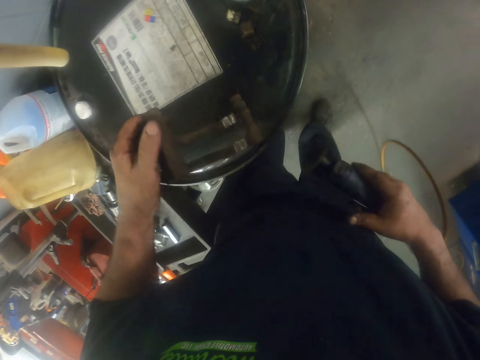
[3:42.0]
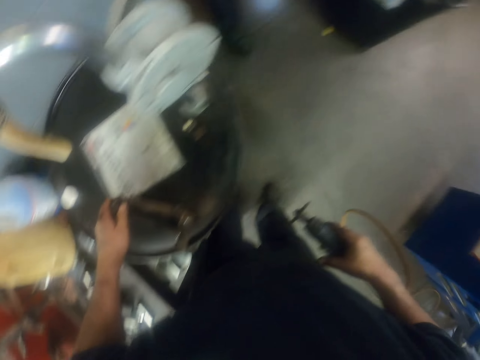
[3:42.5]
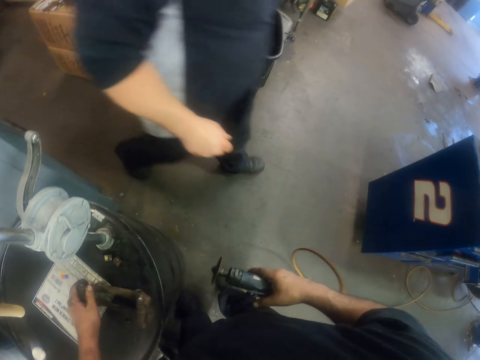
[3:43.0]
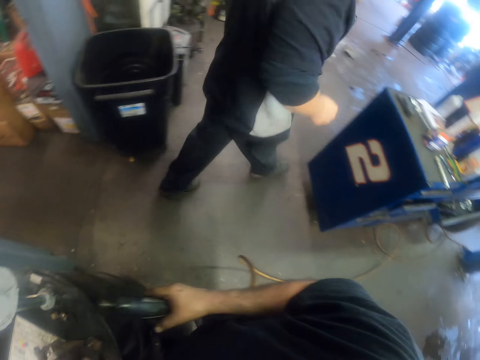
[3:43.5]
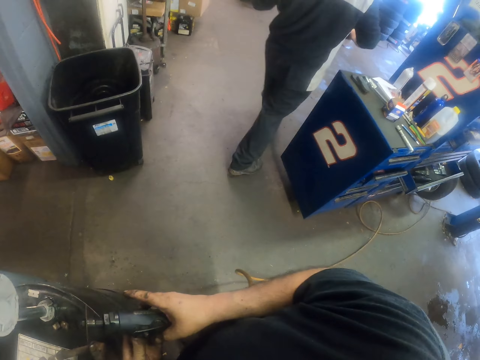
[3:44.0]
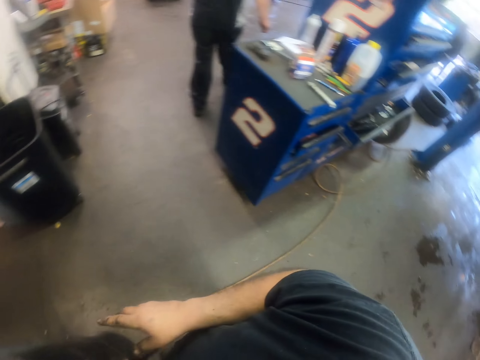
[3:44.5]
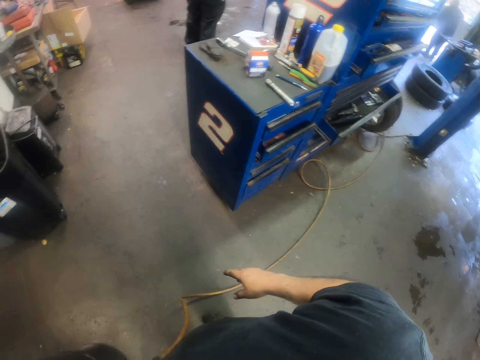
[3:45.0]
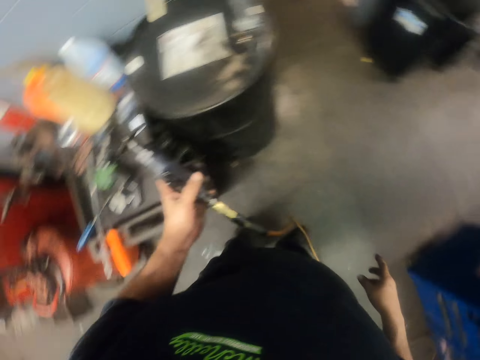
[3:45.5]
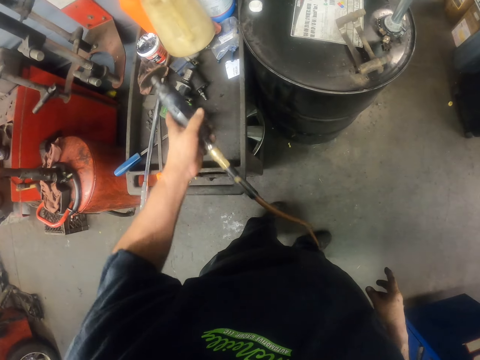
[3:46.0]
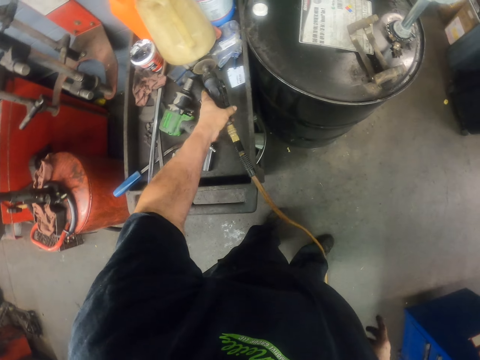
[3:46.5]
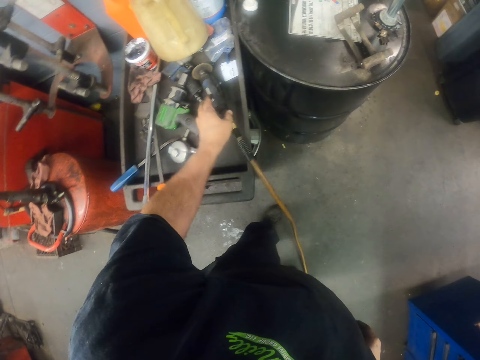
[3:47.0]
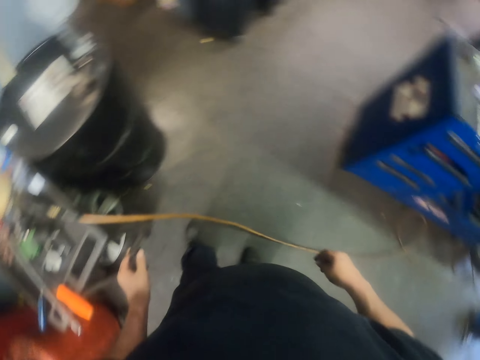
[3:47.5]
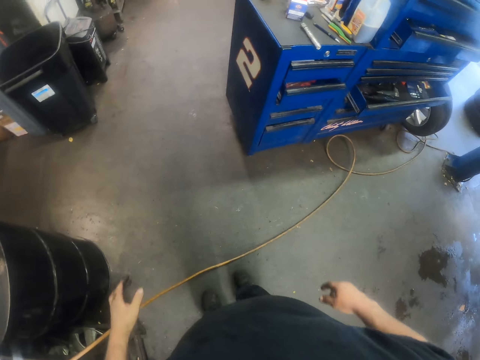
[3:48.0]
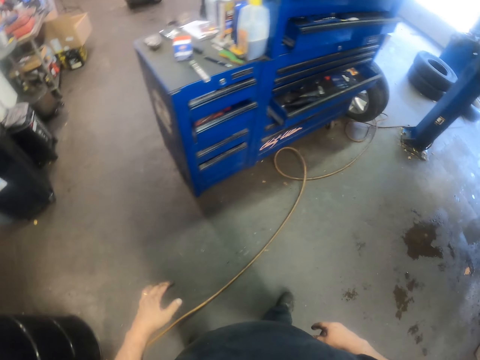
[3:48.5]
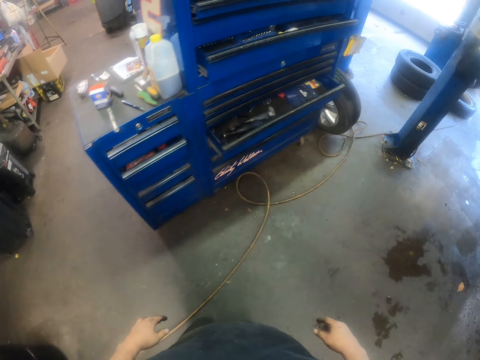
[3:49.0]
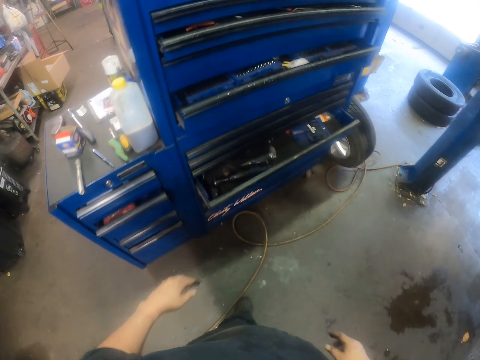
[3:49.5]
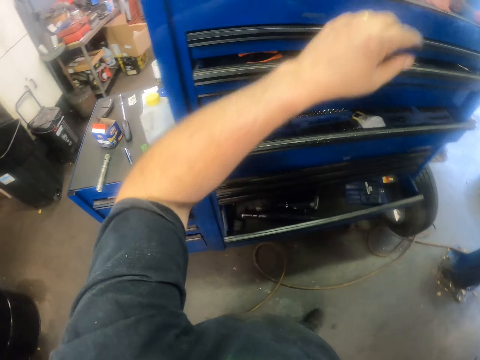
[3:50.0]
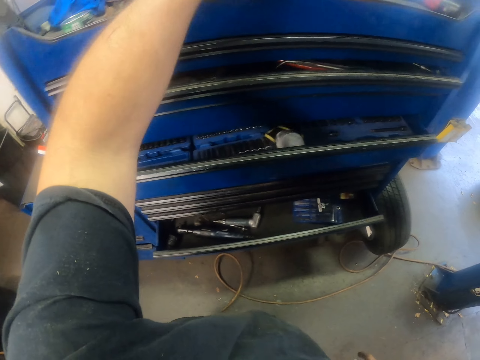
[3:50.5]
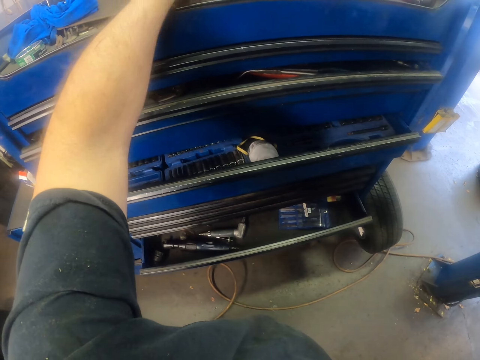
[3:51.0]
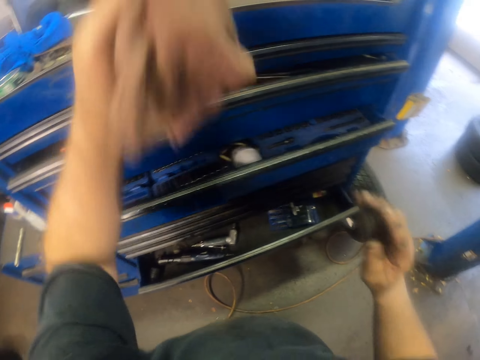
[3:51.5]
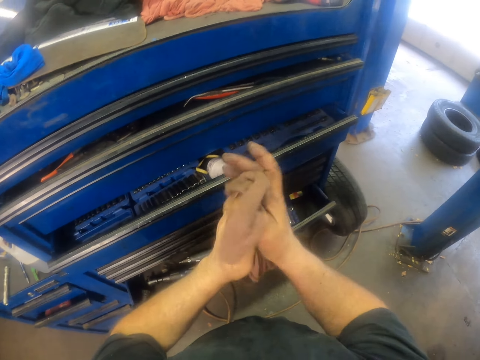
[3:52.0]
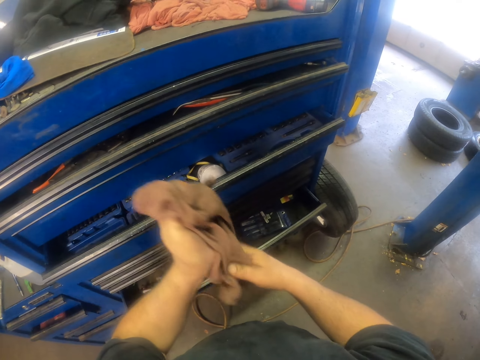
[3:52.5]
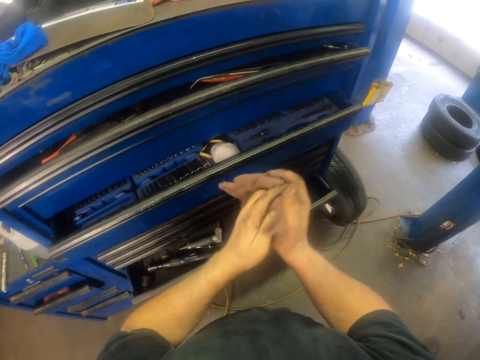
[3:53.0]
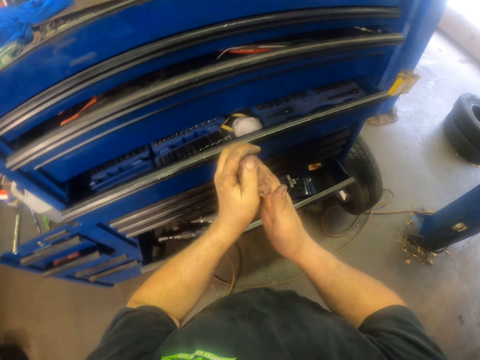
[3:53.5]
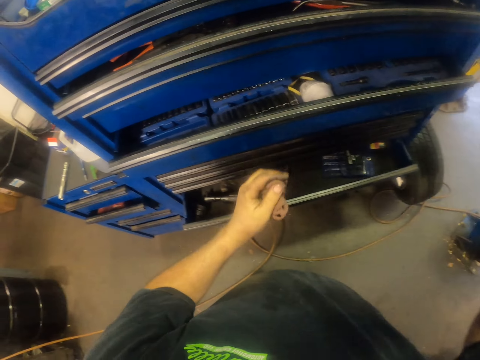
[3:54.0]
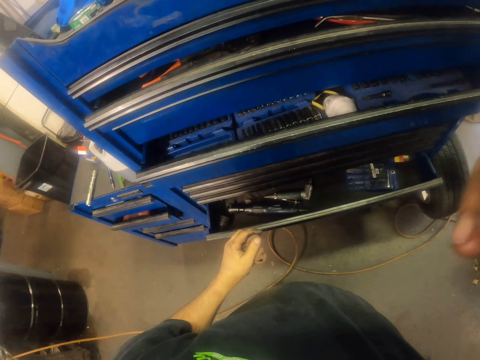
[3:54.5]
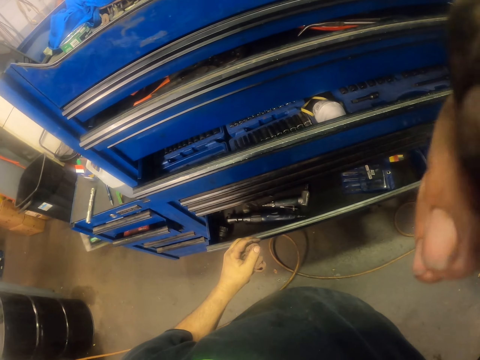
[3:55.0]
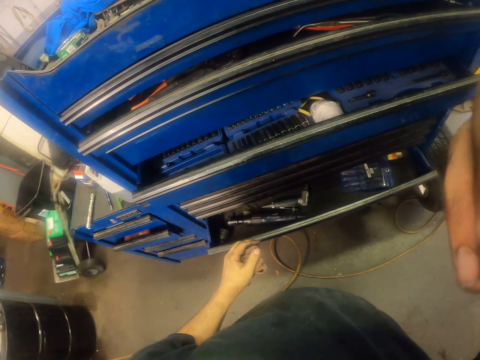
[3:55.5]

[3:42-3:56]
A man walks around. The camera wearer puts the caliper assembly down. He puts down the grinder and puts down the air cutter machine. He moves around. He picks up a towel. He cleans his hands with the towel. He raises his right hand.
